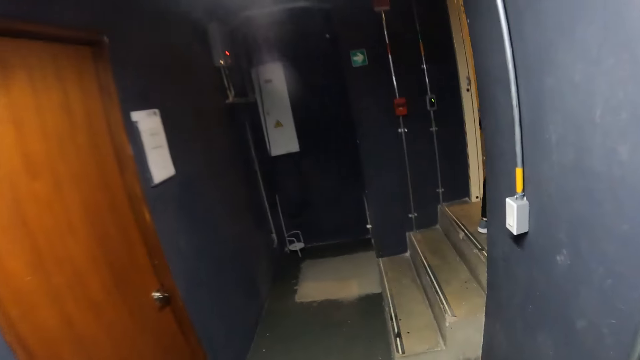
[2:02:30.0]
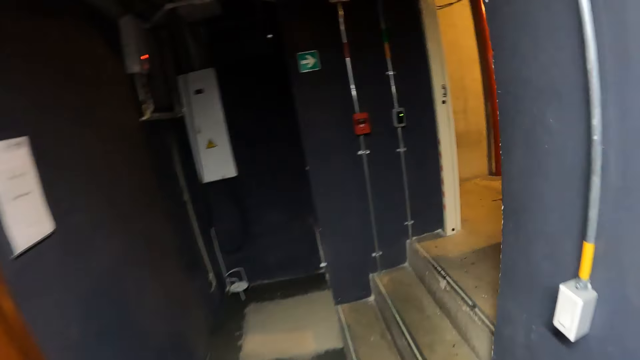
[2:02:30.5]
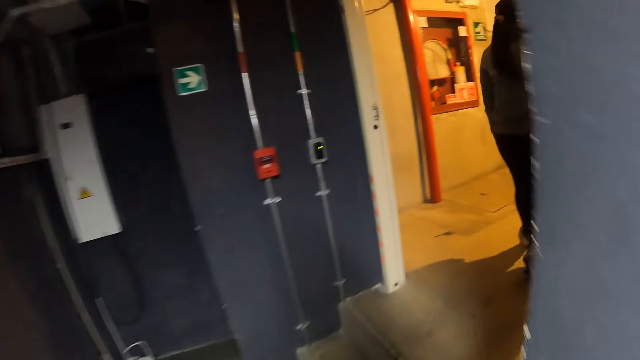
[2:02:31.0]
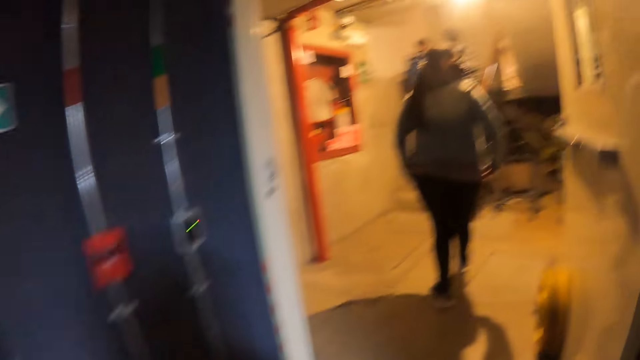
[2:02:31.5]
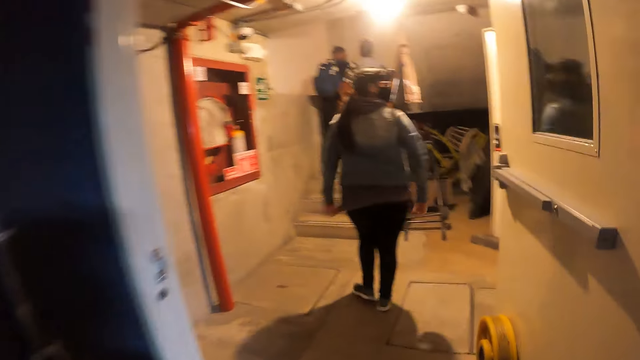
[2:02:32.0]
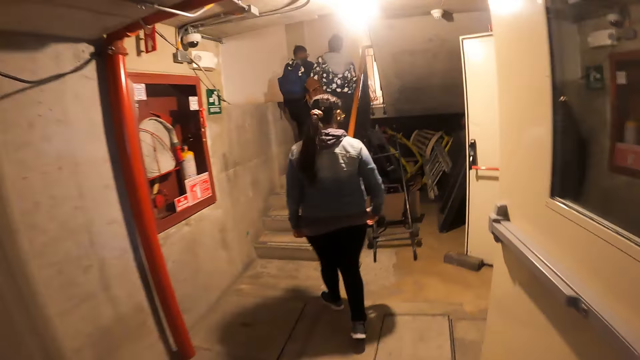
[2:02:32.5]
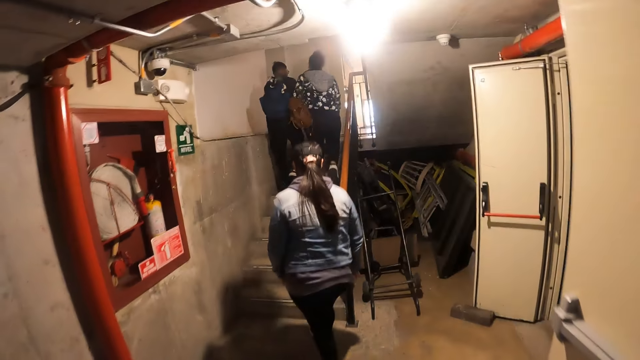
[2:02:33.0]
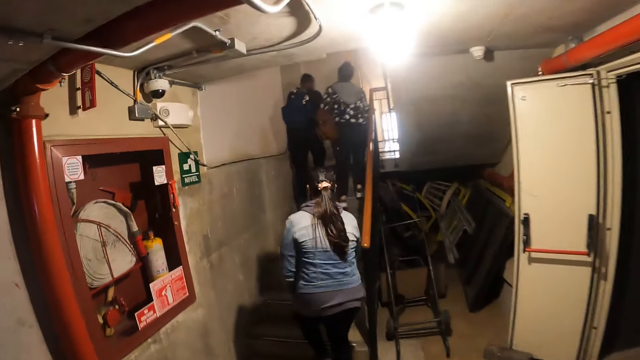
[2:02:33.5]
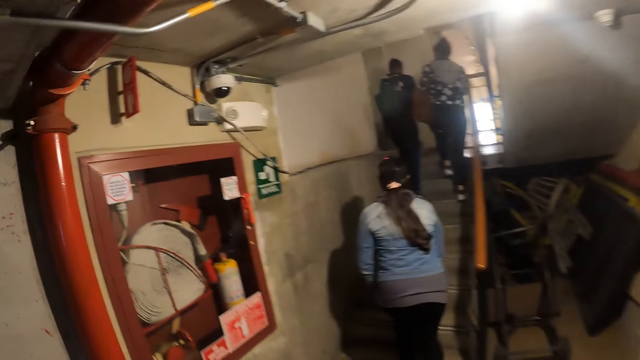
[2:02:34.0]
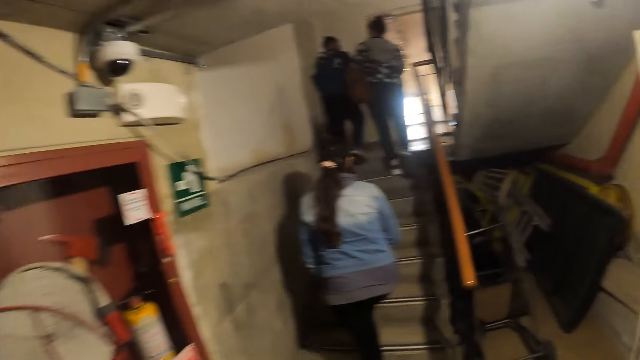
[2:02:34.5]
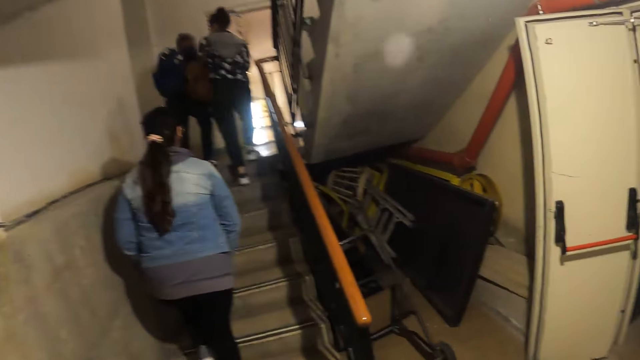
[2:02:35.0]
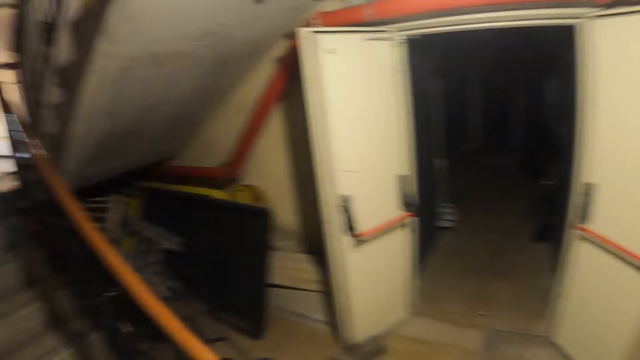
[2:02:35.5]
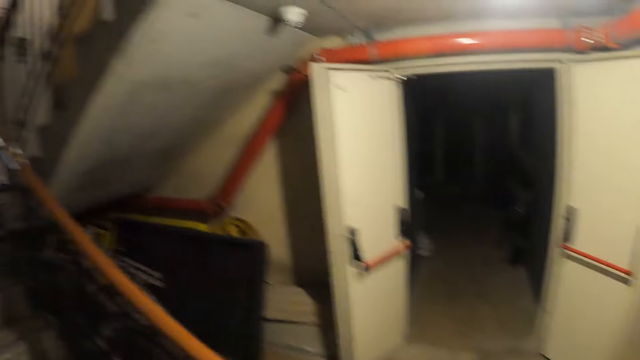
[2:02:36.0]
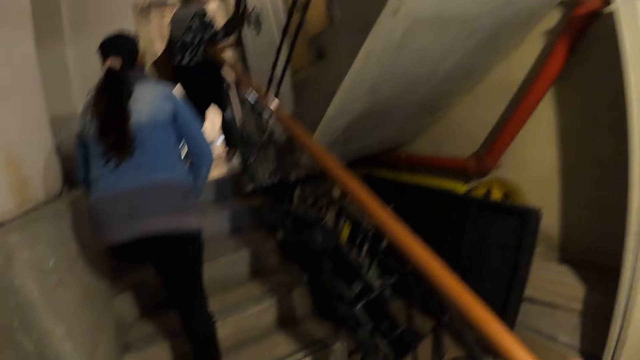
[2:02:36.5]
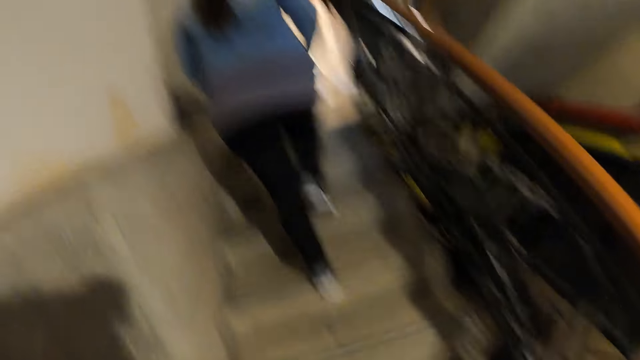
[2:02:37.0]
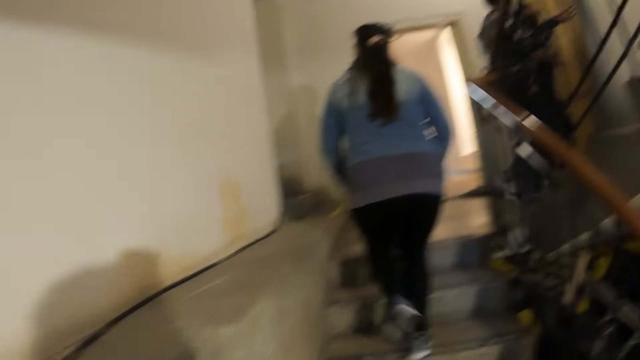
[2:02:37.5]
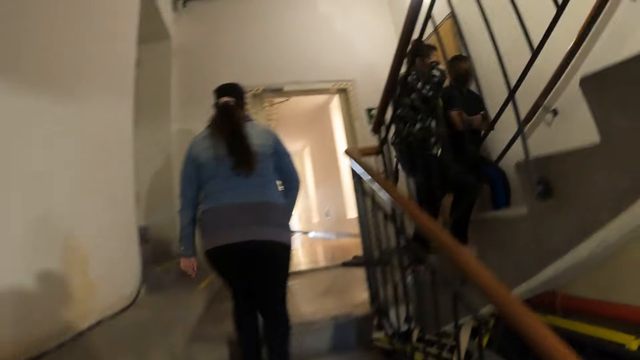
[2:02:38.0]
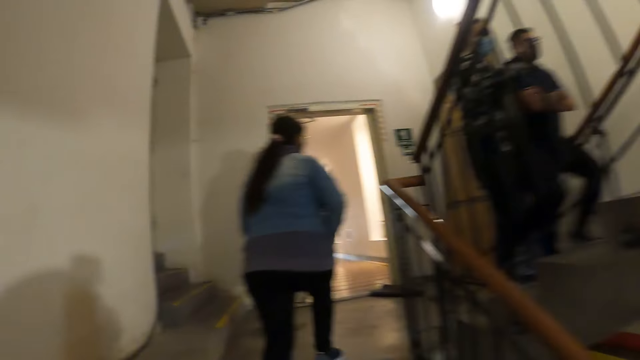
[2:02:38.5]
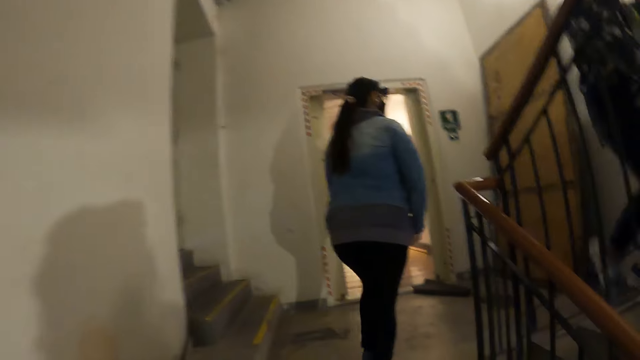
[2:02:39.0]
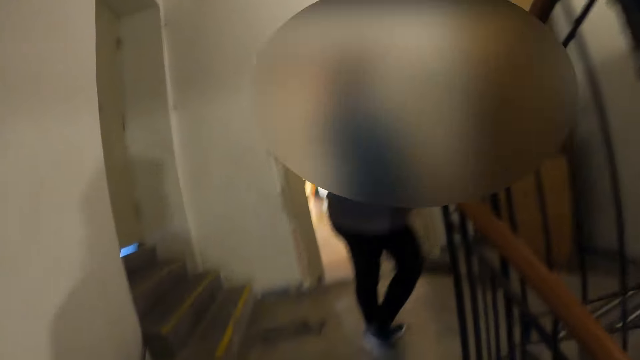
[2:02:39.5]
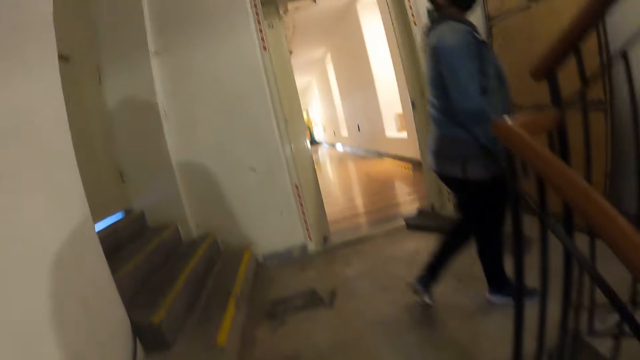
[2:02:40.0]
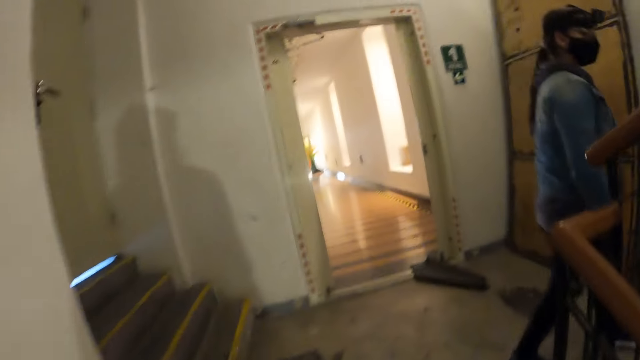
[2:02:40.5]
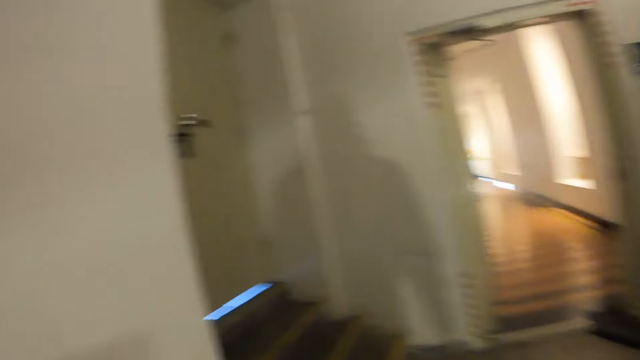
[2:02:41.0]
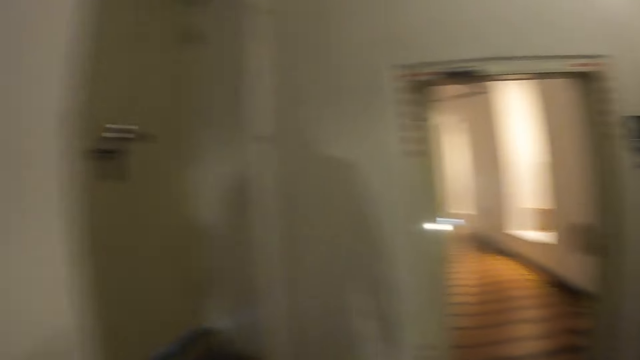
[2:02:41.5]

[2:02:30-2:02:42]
The camera wearer ascends the stairs.

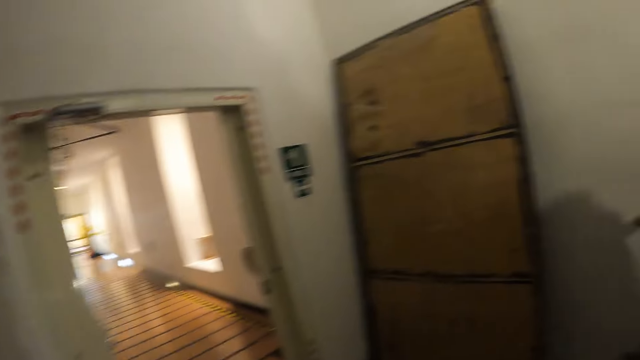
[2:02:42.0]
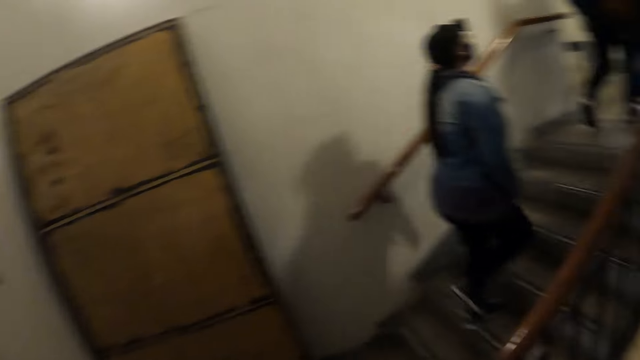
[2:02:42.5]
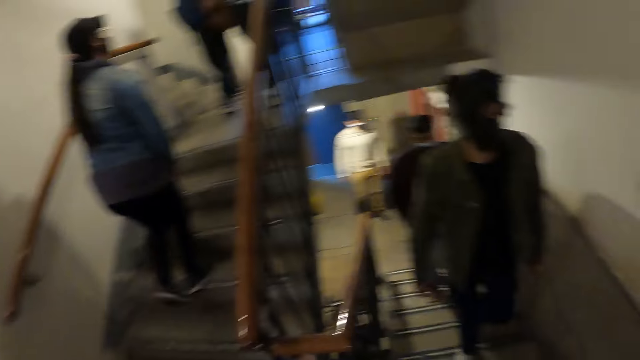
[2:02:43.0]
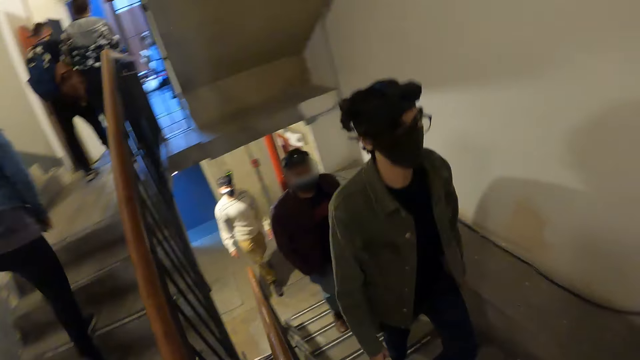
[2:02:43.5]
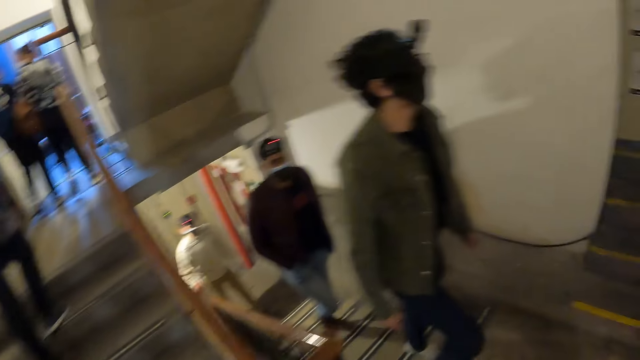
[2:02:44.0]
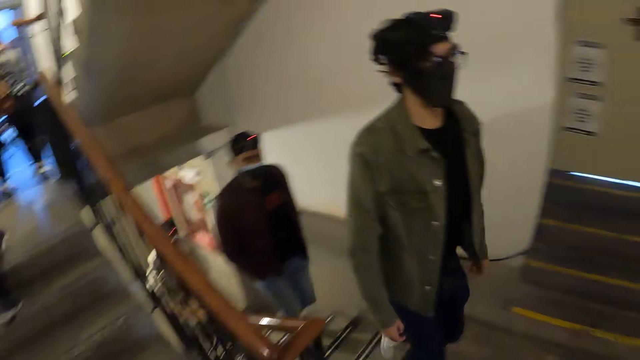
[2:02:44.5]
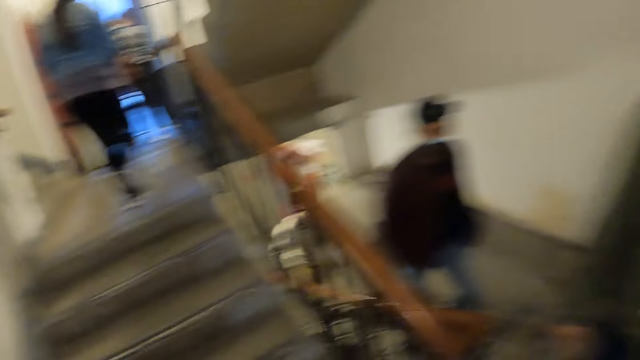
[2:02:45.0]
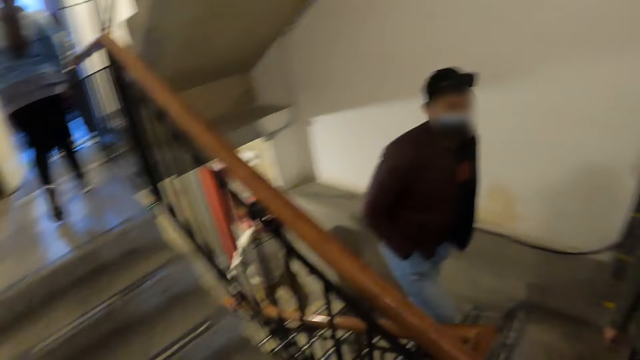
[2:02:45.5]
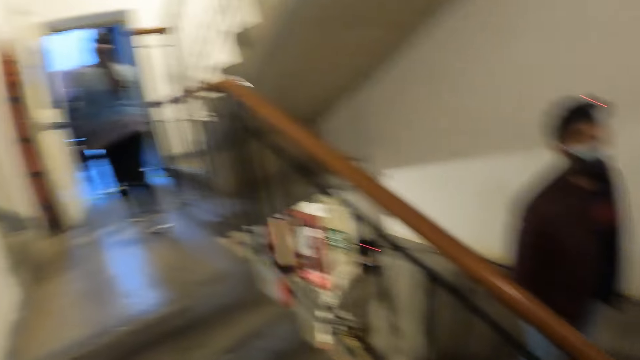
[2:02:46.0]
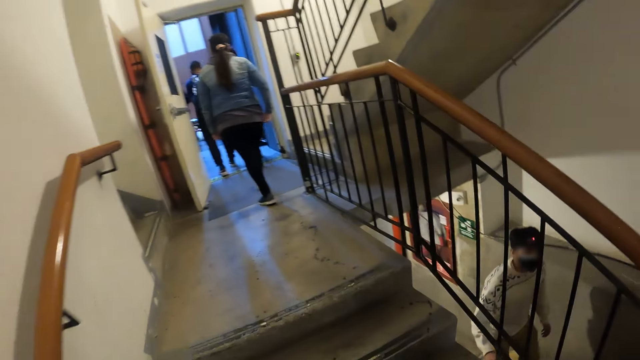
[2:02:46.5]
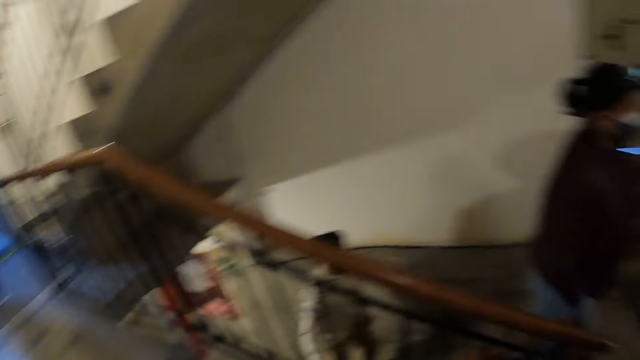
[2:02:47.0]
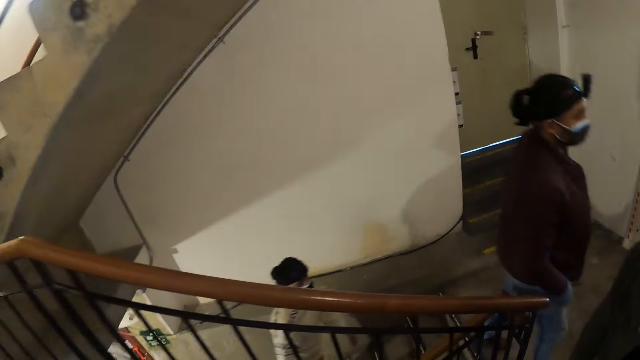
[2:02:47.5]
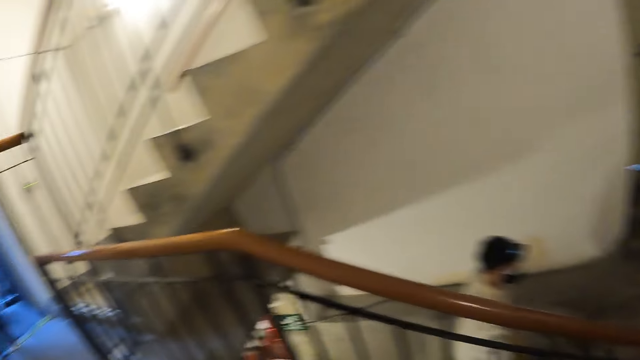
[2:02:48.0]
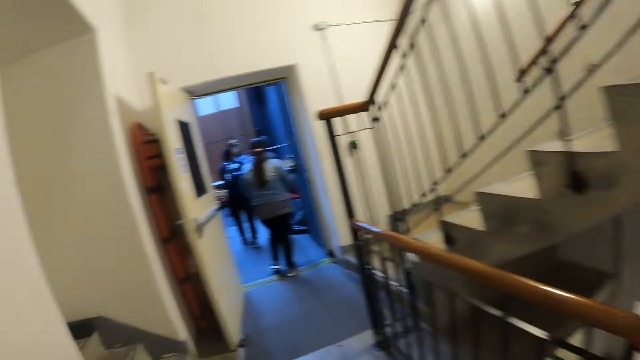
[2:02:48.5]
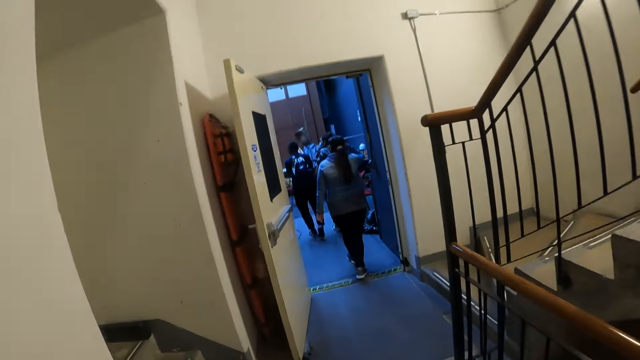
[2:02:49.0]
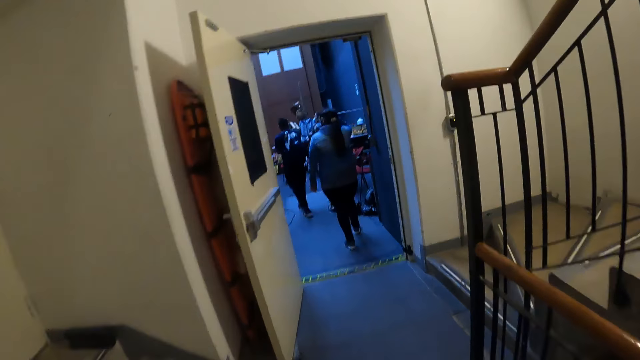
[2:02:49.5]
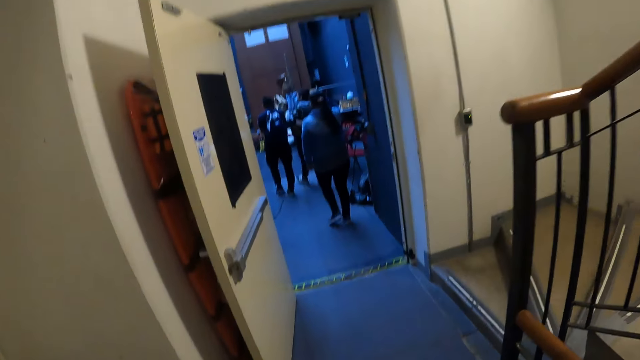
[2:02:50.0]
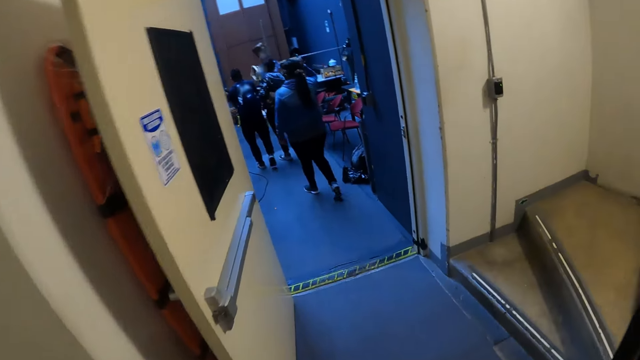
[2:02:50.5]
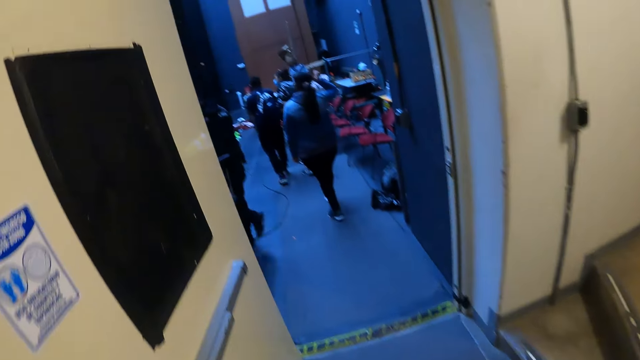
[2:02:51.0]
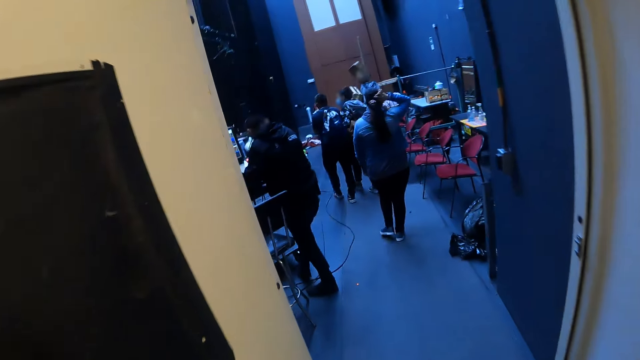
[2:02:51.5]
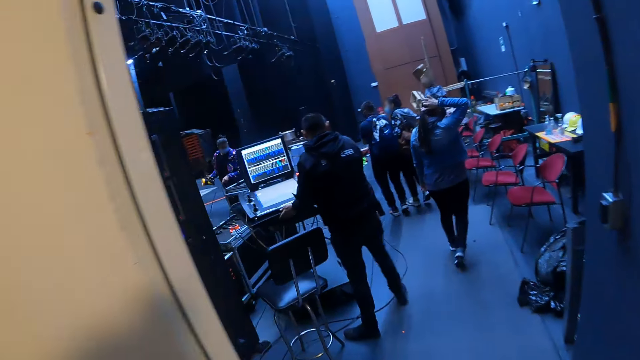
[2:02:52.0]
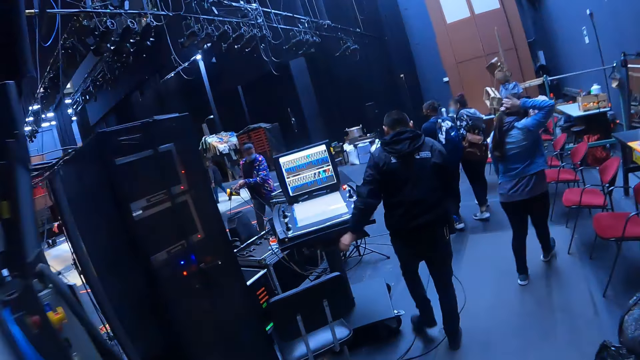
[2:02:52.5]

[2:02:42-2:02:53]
The camera wearer enters the hall.
